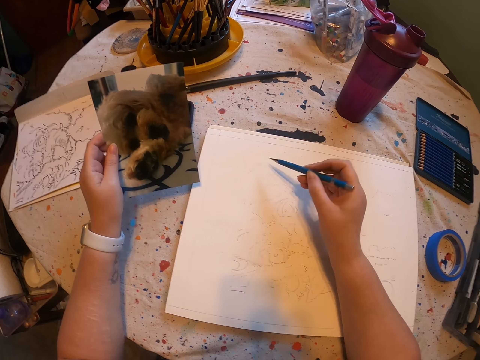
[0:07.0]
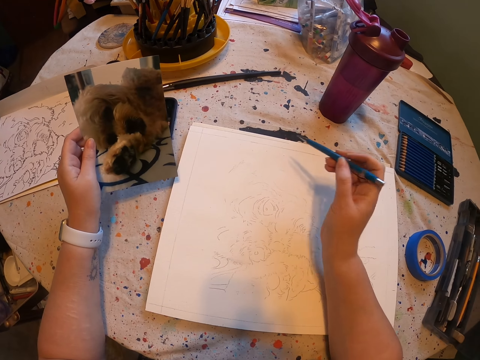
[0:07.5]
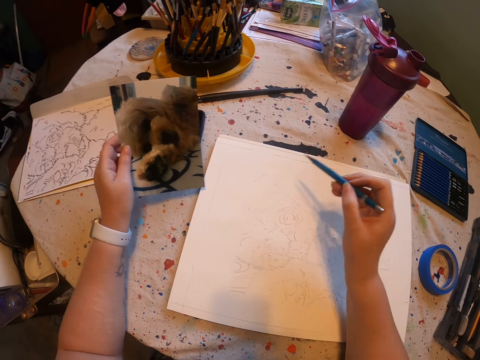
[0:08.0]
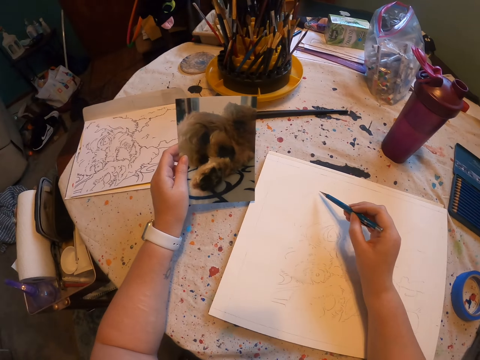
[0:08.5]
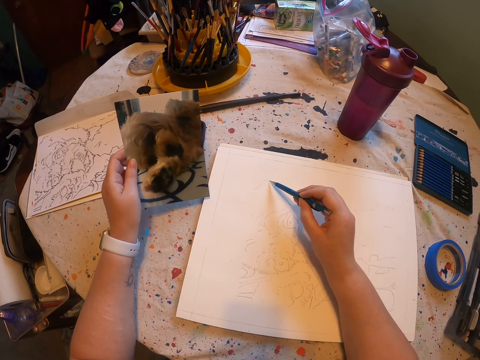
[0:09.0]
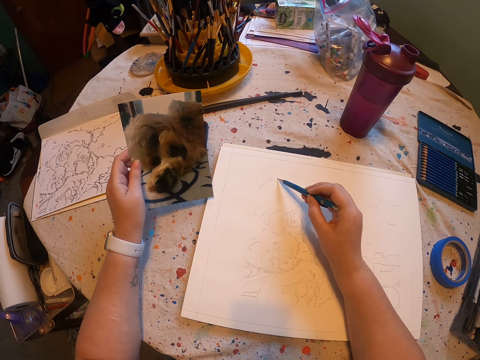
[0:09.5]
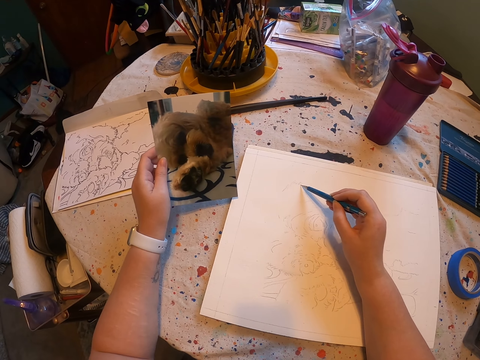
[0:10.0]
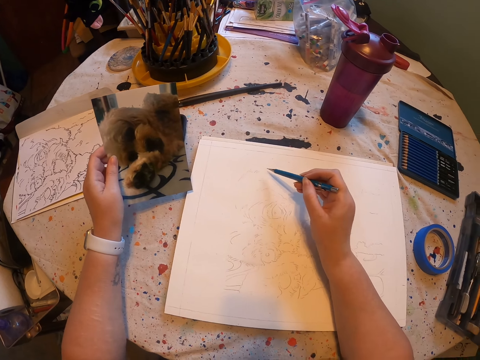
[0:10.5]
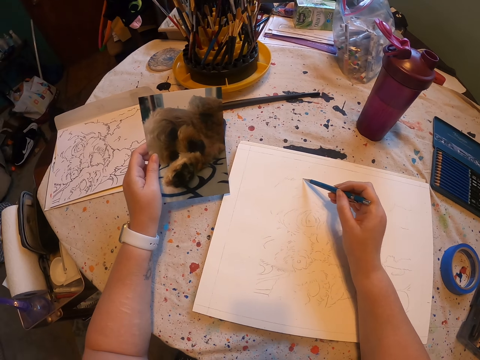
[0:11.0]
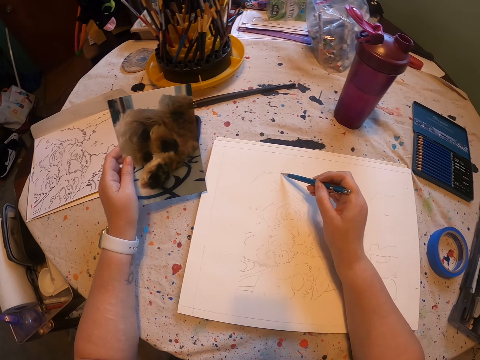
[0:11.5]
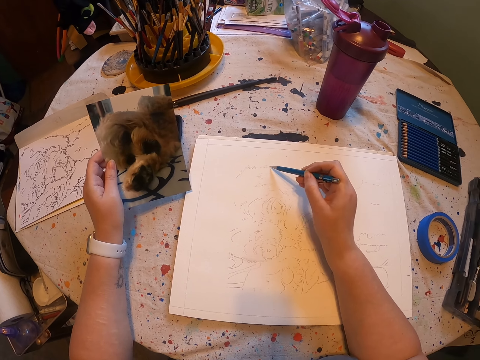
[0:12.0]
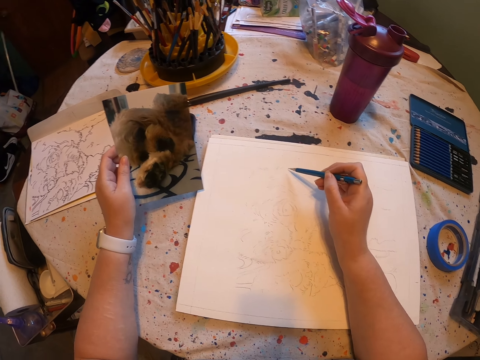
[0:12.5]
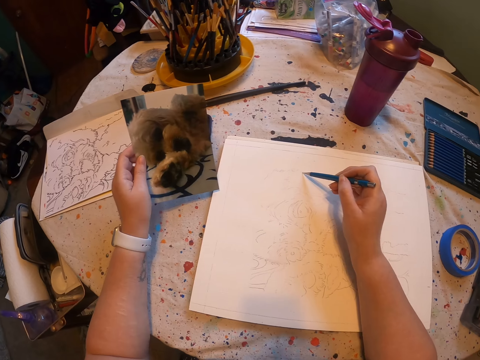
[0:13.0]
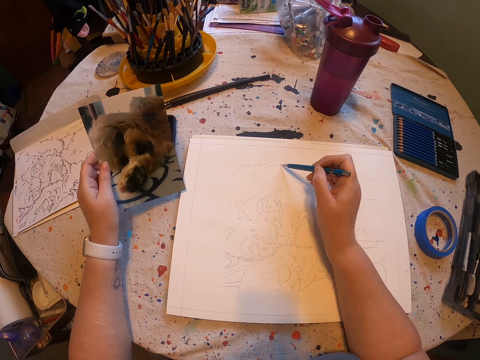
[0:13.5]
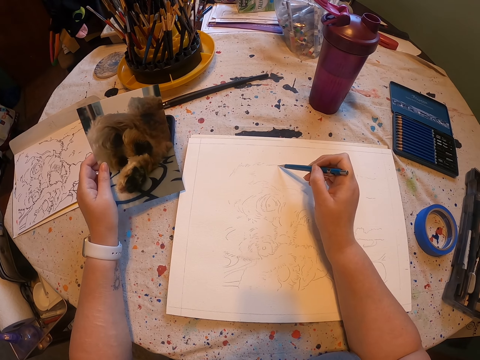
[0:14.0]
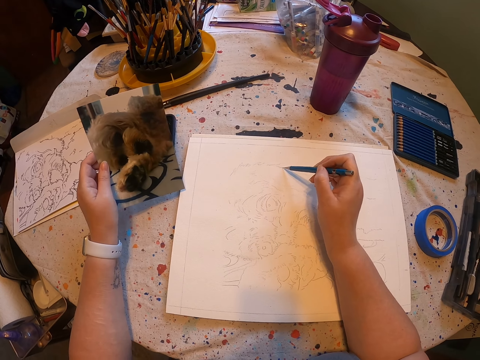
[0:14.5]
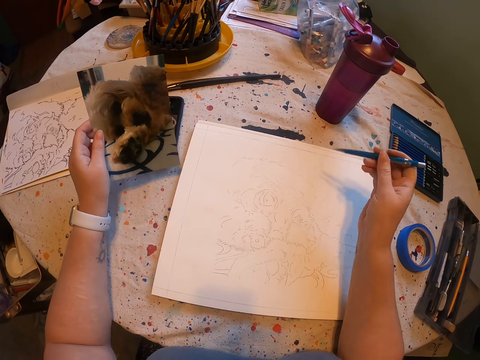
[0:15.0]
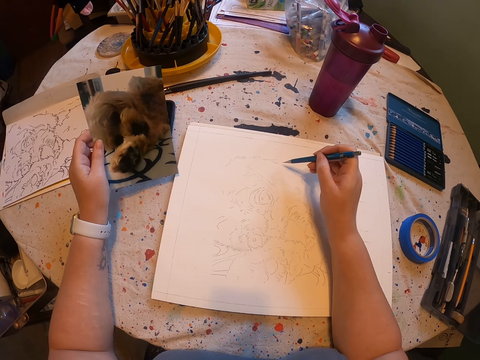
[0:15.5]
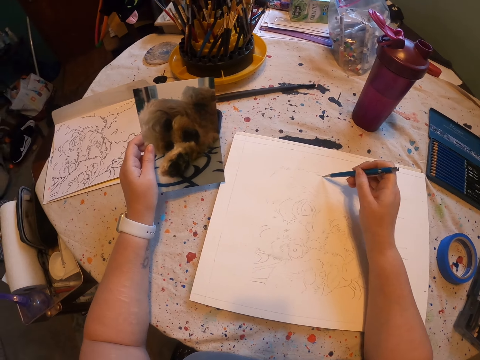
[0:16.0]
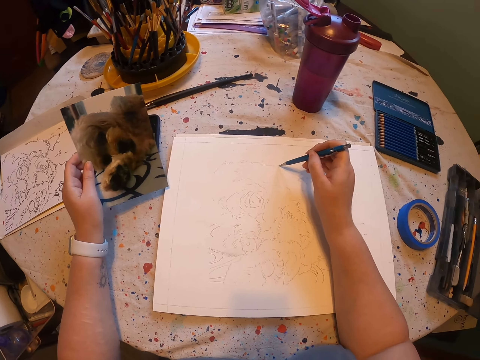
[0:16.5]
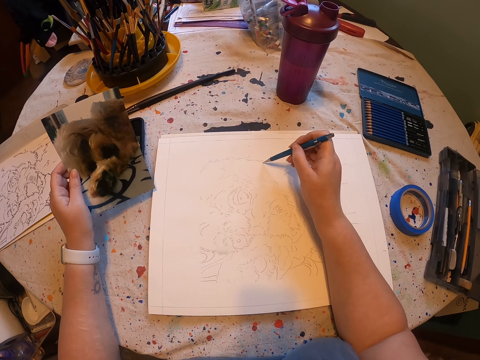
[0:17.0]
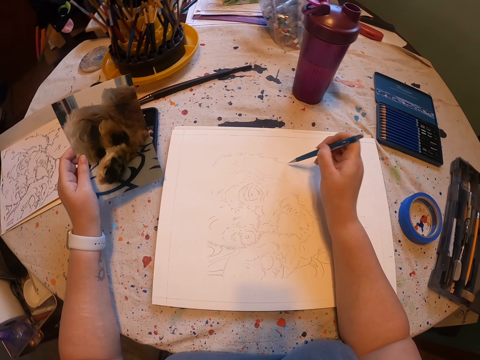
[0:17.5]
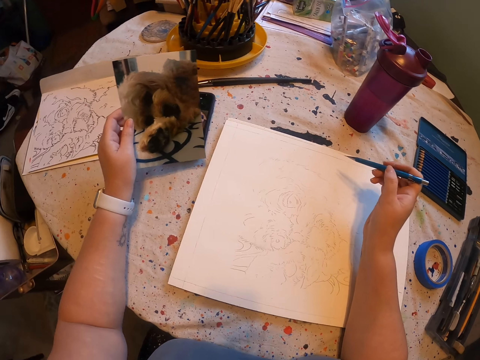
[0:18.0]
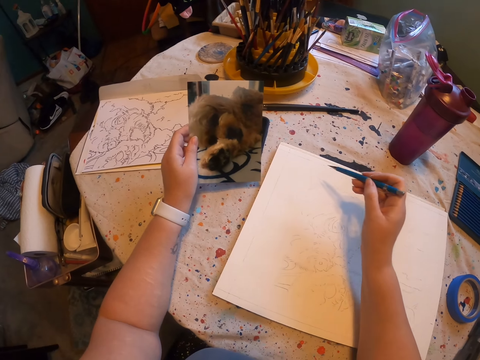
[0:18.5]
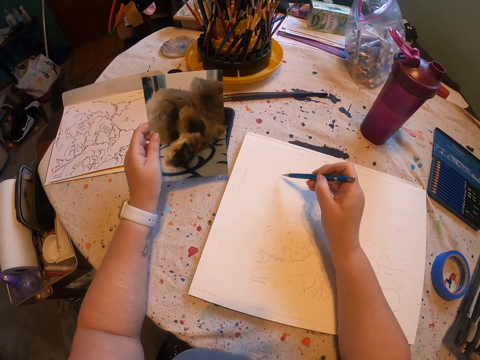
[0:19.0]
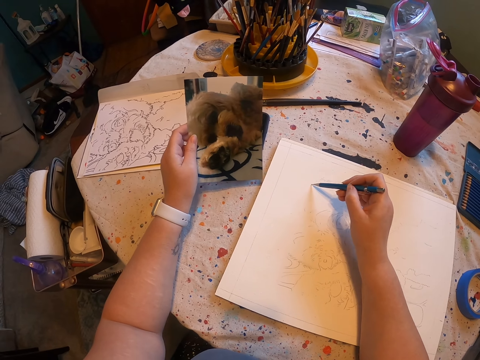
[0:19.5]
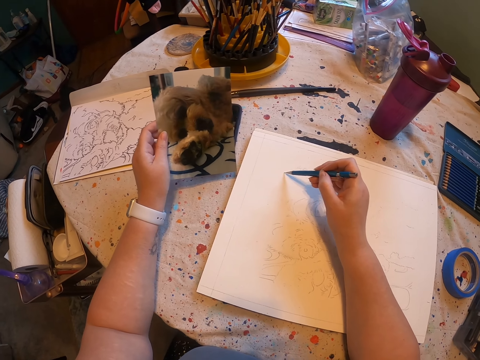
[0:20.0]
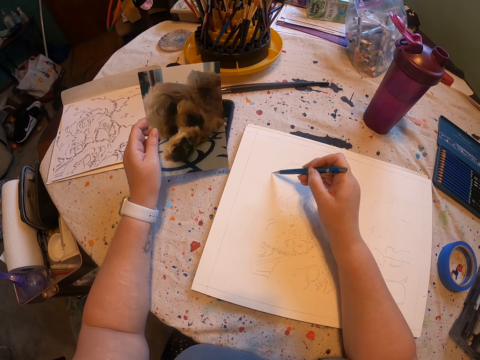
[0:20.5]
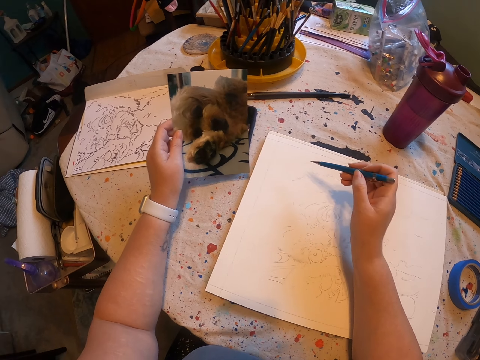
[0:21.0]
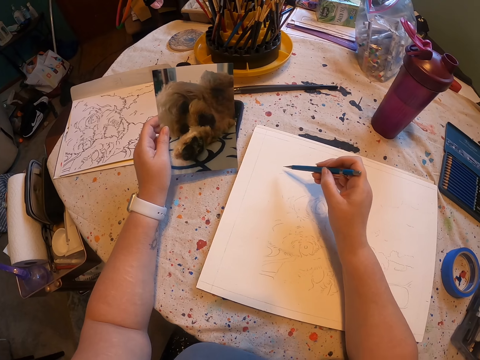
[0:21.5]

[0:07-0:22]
The camera wearer lifts the pen. They draw a picture.

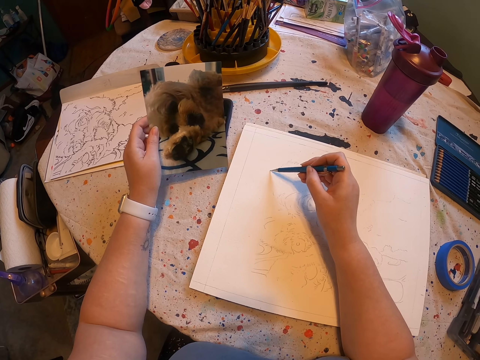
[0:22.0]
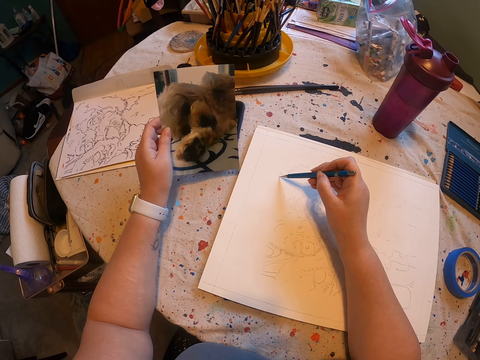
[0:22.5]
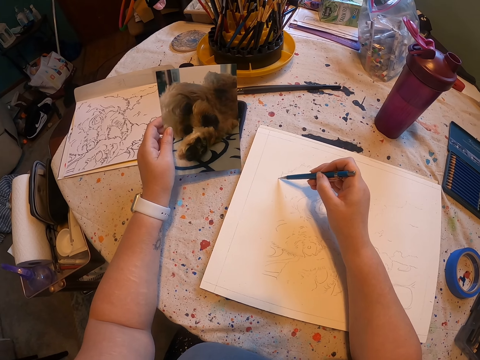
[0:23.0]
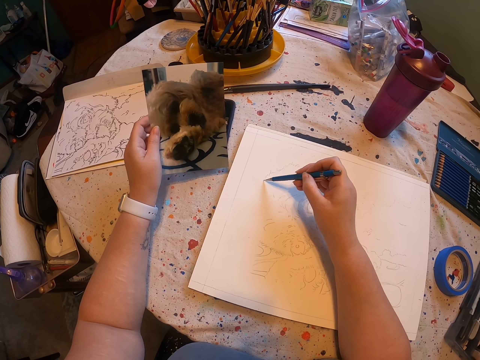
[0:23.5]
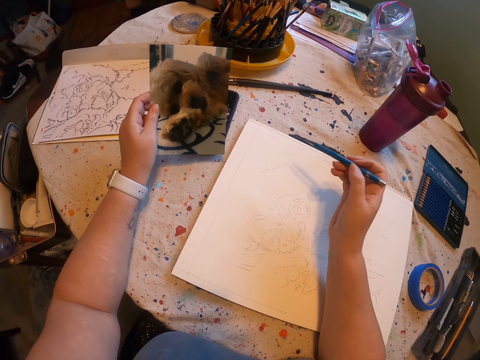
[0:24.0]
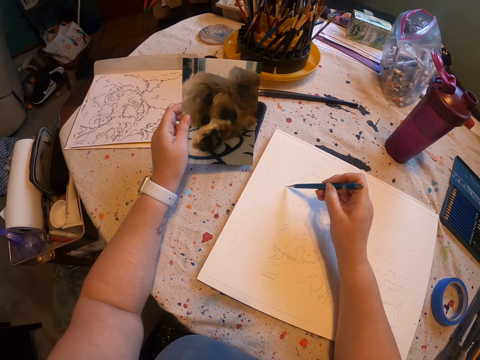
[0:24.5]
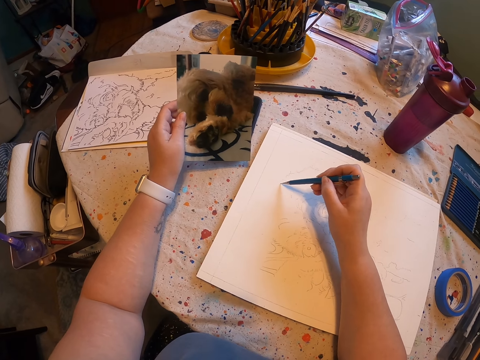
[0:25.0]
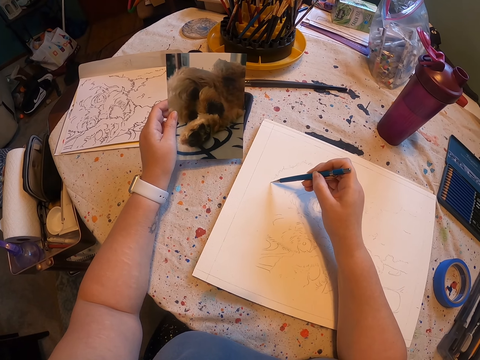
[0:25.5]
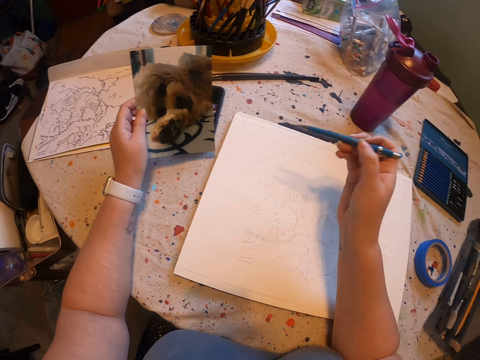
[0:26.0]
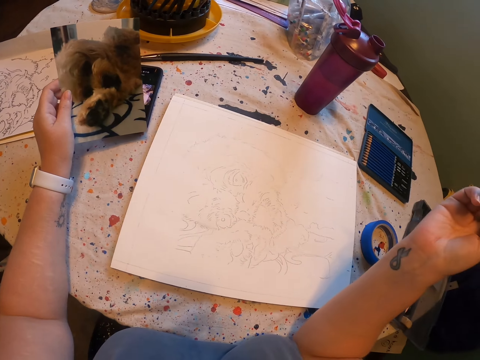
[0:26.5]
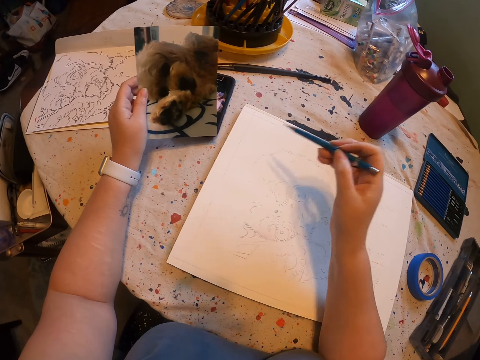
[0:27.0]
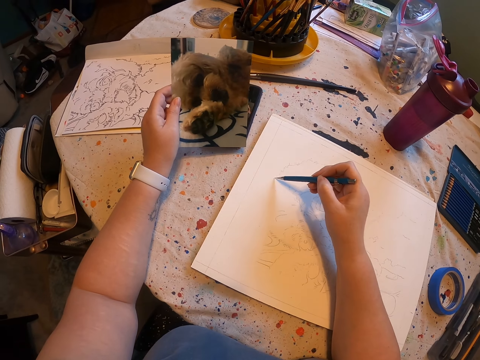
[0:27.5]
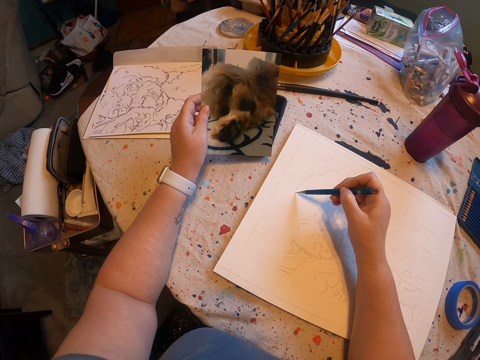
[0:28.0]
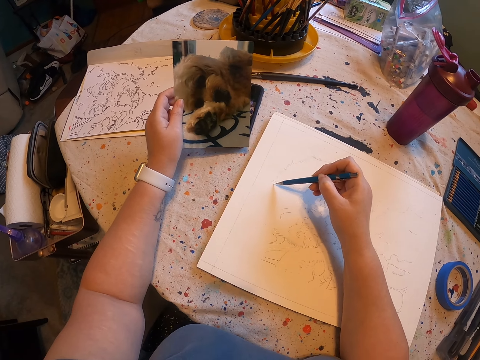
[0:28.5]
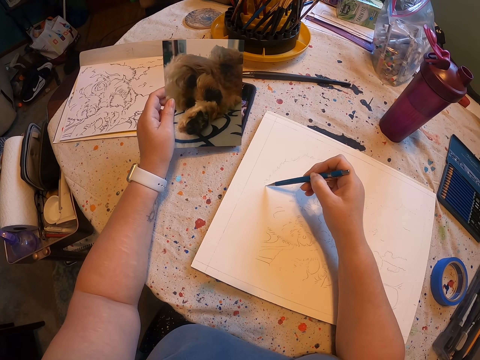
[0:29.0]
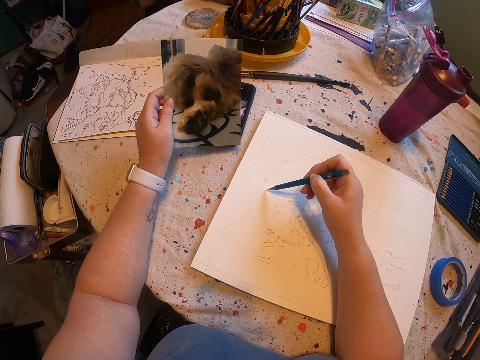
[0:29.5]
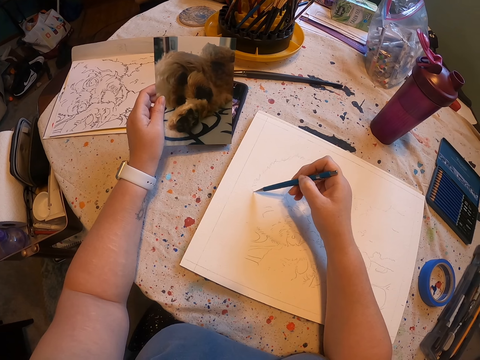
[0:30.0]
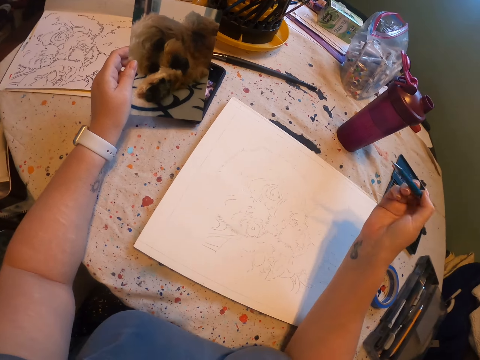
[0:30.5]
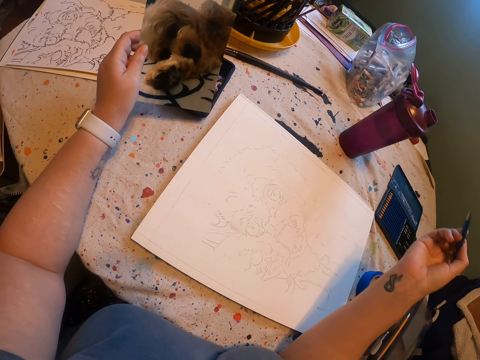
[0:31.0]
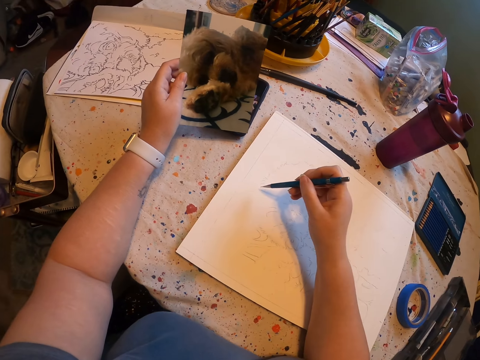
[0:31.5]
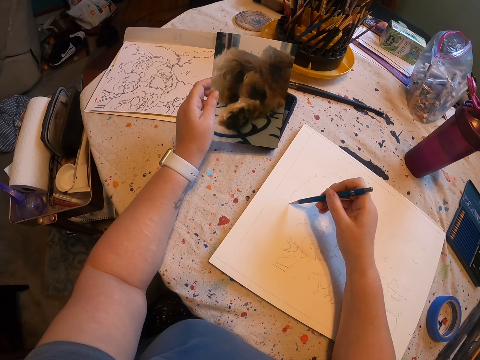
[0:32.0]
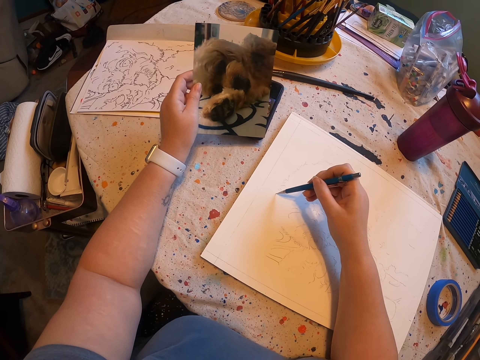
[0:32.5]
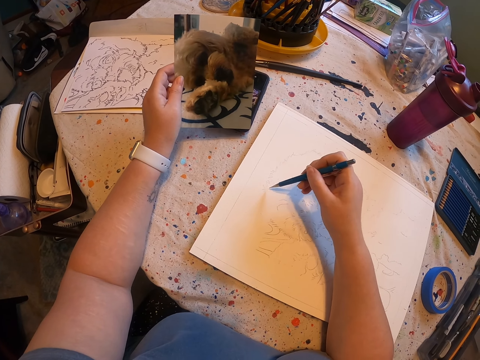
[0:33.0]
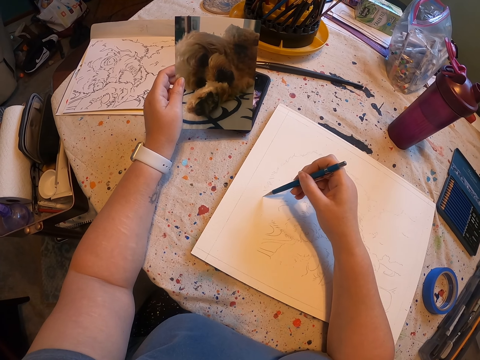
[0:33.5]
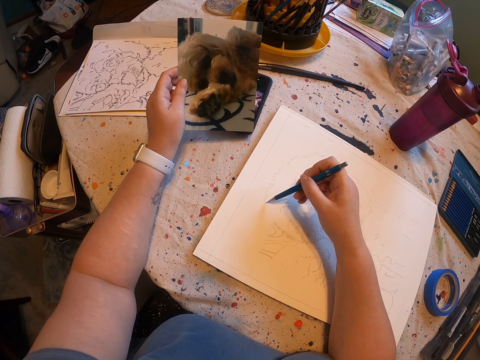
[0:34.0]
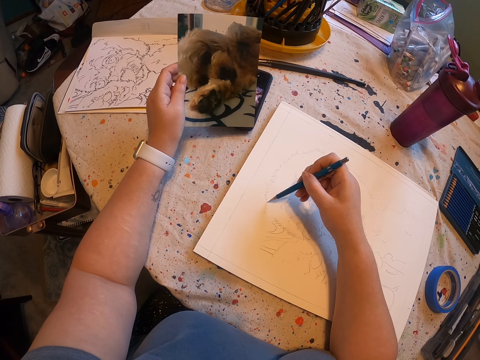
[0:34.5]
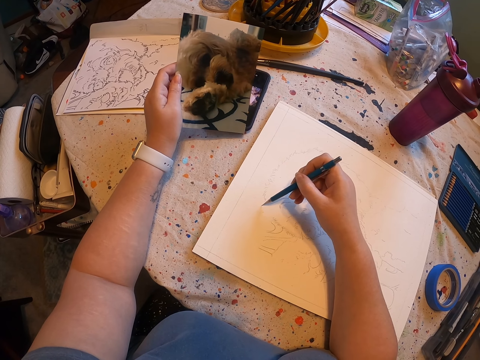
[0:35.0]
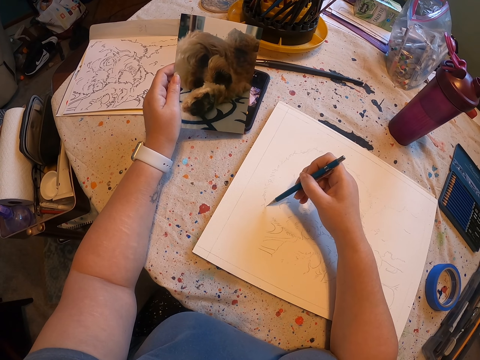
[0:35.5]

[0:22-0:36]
The camera wearer lifts the pen. They sit on the chair on the floor. They draw a picture on the piece of paper. They lift the pen. They draw the picture.
